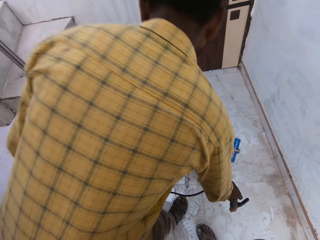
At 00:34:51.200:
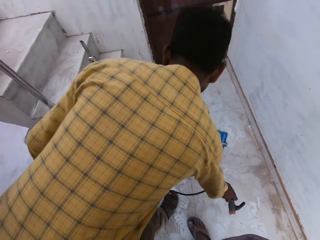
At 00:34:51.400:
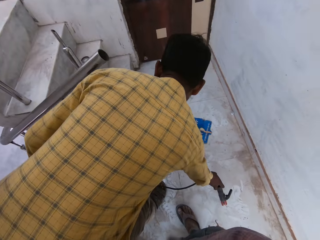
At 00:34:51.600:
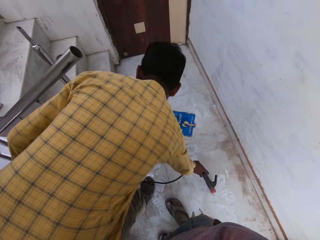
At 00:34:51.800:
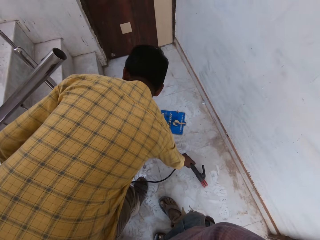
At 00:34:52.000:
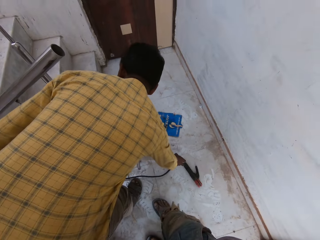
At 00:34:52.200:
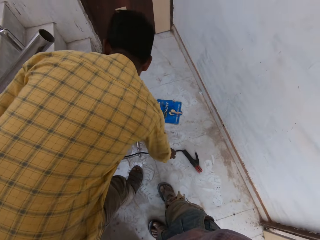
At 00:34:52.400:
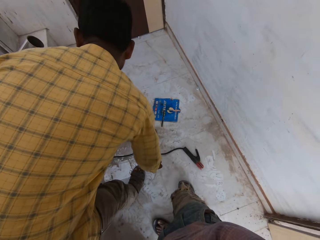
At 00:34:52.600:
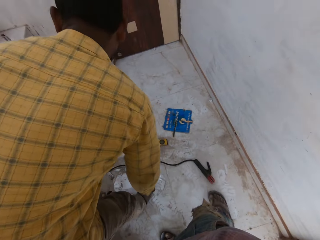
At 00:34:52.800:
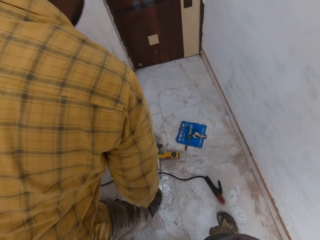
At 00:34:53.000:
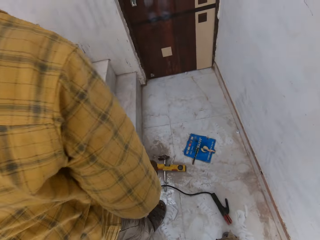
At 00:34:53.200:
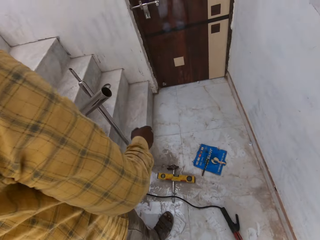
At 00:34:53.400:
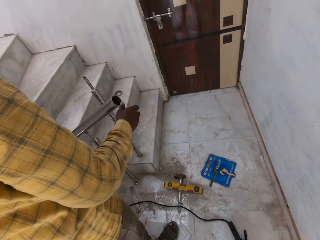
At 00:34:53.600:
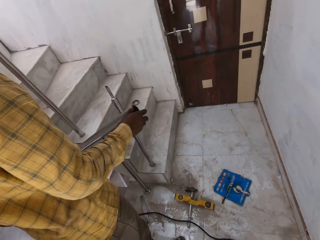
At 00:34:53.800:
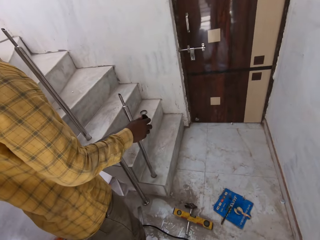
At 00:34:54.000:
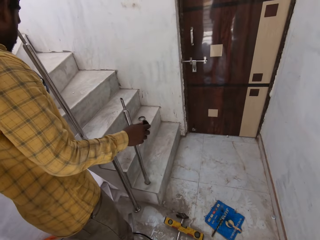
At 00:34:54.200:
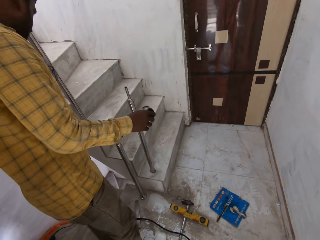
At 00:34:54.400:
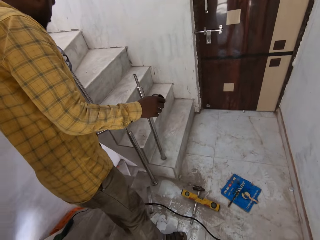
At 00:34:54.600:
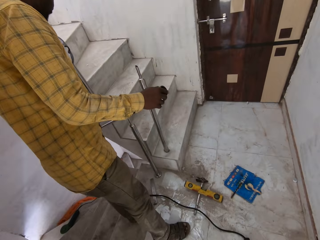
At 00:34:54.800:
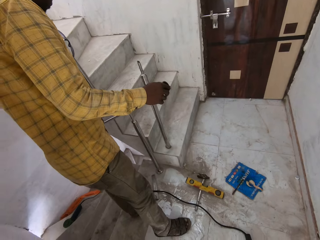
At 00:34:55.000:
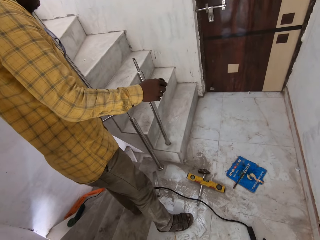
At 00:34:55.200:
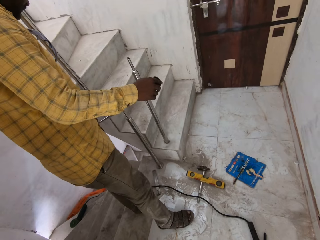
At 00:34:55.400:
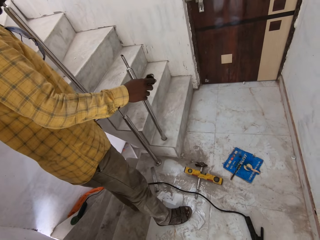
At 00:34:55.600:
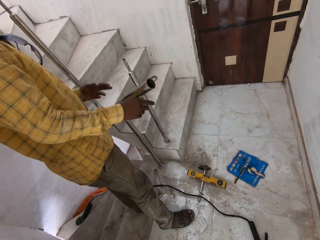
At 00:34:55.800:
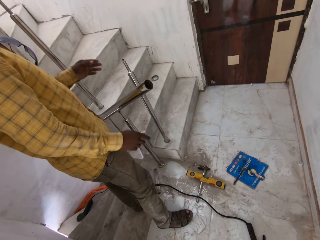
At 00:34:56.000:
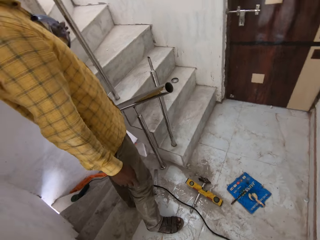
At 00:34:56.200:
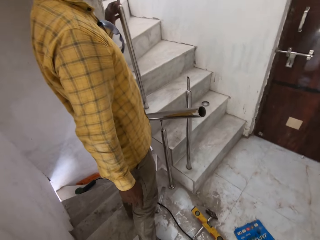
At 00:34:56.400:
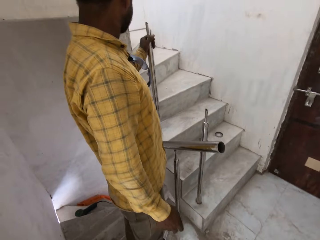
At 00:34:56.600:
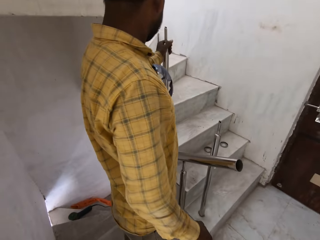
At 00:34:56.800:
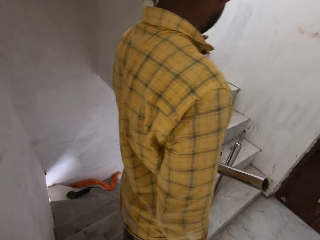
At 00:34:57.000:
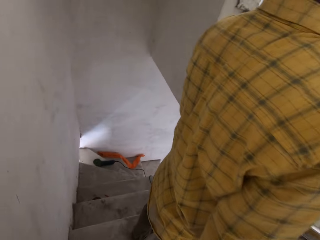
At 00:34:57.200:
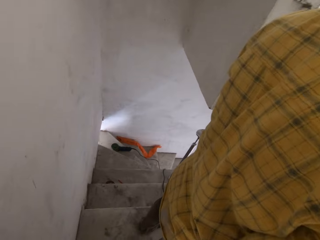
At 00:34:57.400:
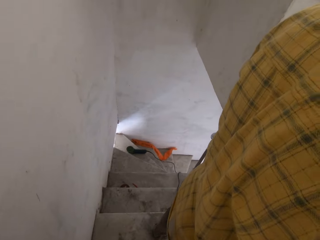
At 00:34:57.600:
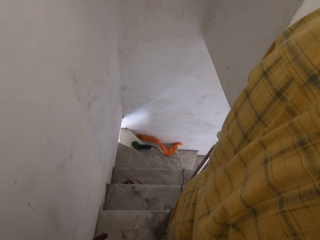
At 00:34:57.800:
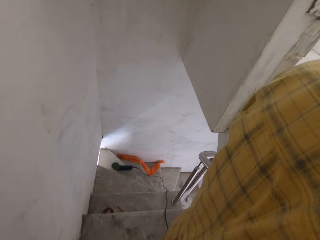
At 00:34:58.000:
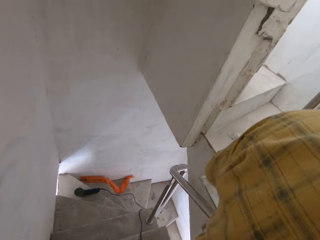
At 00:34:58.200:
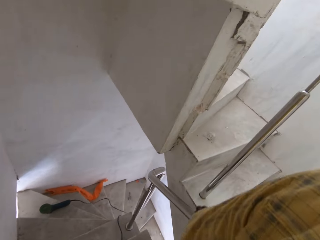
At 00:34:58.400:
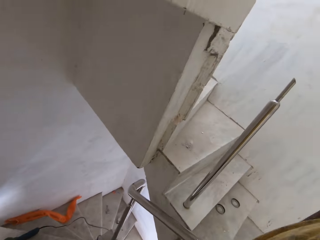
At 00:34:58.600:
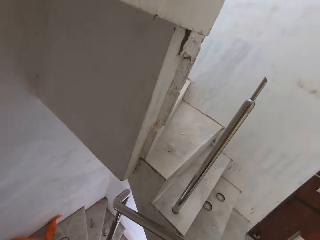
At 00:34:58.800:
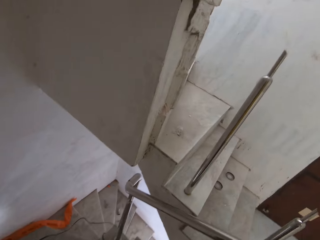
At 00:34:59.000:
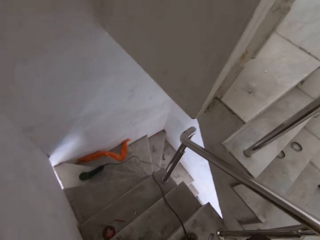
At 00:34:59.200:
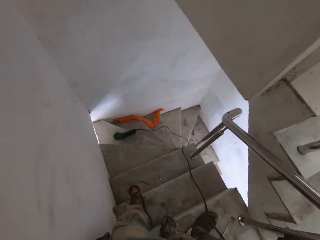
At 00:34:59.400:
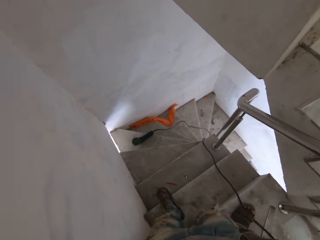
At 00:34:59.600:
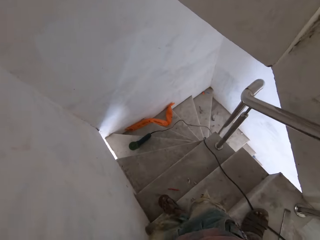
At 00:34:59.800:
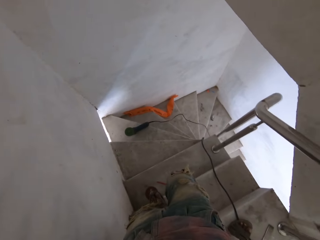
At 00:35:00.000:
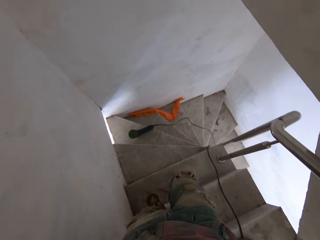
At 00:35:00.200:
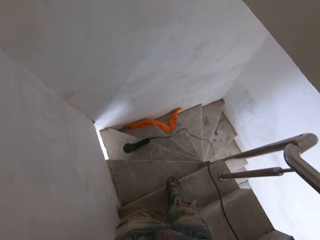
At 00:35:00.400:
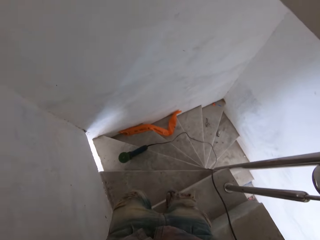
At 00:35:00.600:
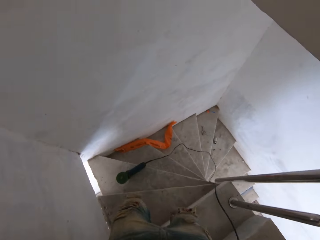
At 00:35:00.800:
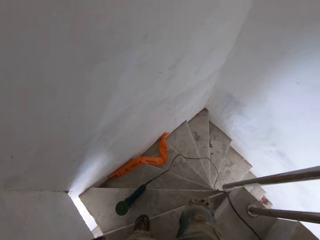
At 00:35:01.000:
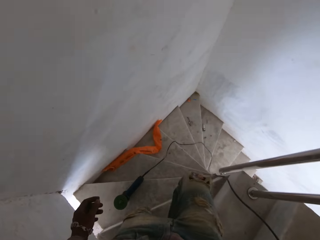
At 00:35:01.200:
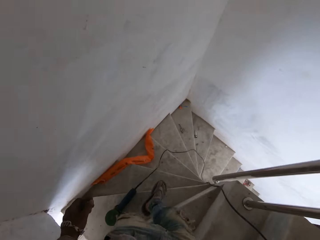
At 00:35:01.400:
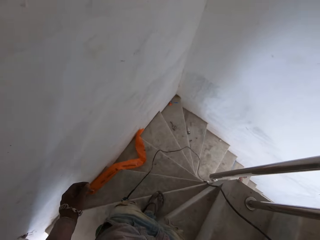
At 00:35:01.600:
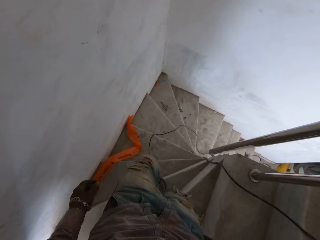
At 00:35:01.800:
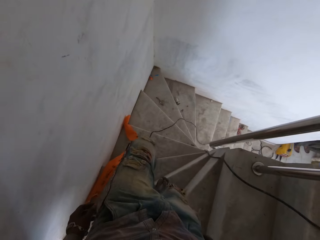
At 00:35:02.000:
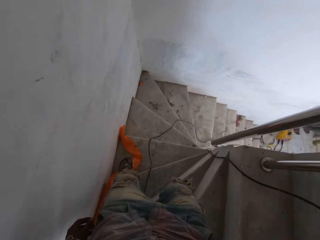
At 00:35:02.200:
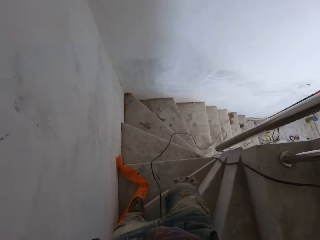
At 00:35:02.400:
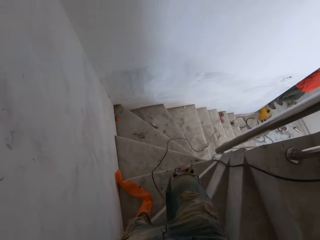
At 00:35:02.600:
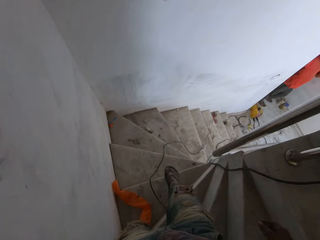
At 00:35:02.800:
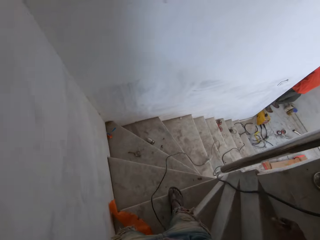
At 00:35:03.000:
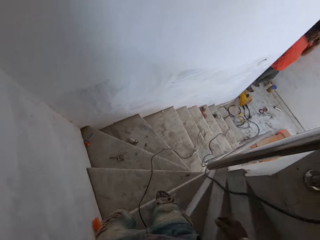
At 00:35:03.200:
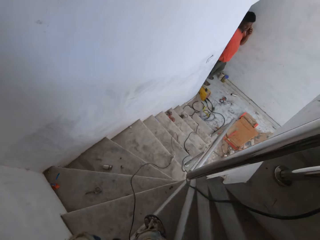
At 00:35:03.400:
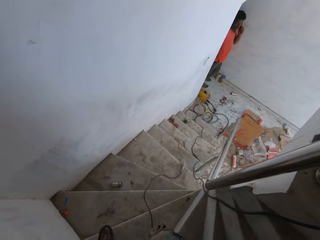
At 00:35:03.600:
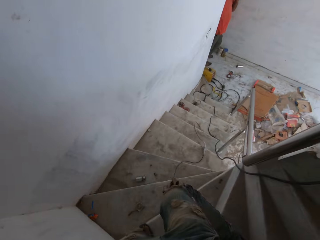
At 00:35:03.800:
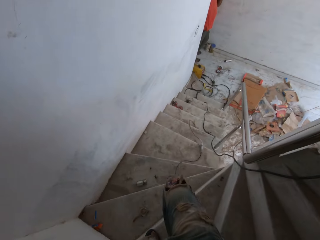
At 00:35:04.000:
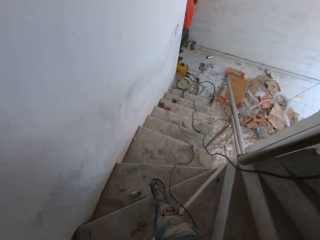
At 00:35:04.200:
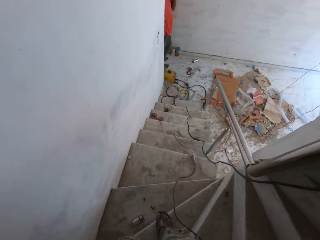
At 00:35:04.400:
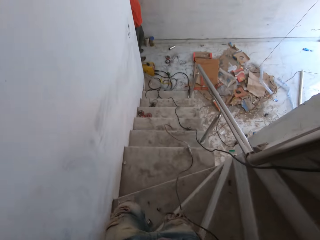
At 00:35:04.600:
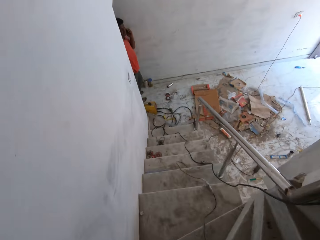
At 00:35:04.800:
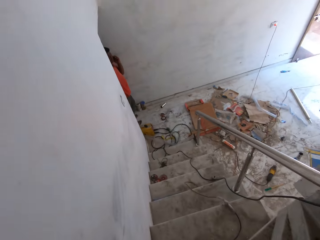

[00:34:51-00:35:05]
The man places the electrode holder on the floor with his right hand. The man adjusts the stair rail on the stairs with both hands. The man holds the metal rod with both hands. The man touches the stair rail with his left hand. The man removes both hands from the metal rod. The camera wearer walks down the stairs. The man holds another metal rod with his left hand.

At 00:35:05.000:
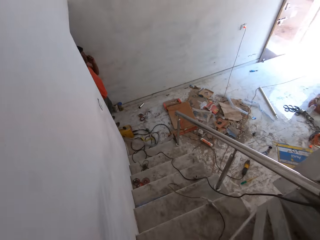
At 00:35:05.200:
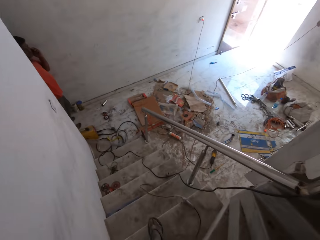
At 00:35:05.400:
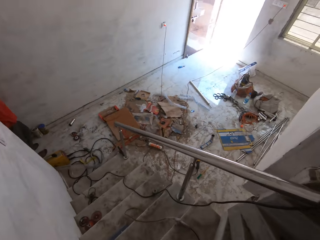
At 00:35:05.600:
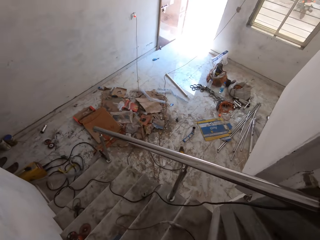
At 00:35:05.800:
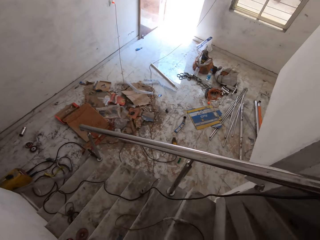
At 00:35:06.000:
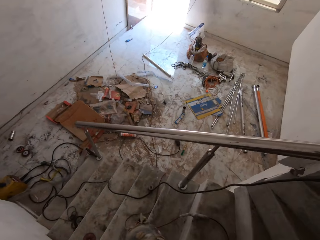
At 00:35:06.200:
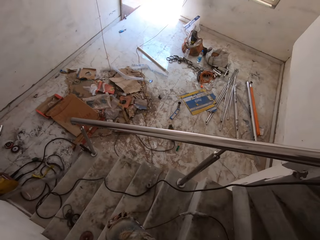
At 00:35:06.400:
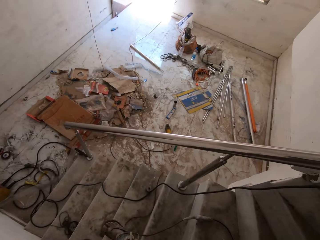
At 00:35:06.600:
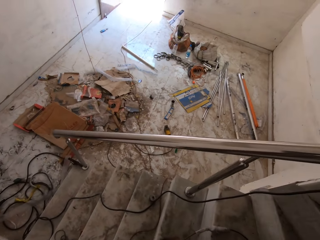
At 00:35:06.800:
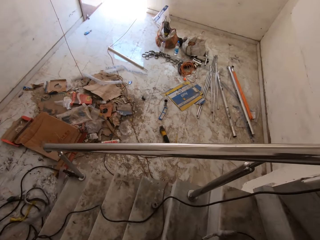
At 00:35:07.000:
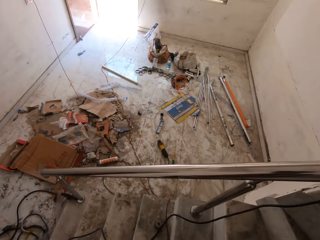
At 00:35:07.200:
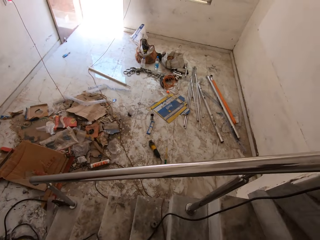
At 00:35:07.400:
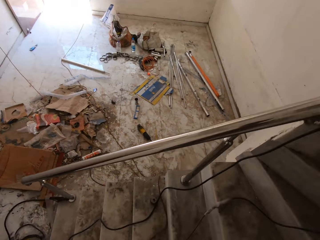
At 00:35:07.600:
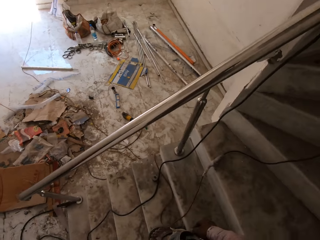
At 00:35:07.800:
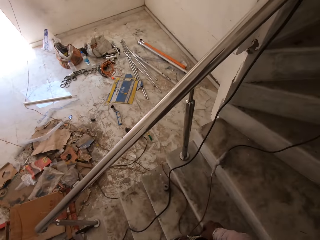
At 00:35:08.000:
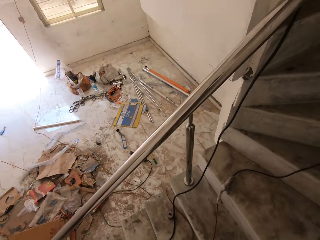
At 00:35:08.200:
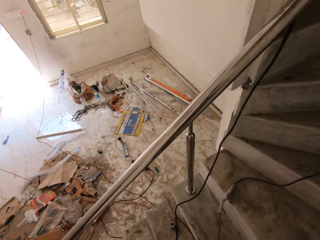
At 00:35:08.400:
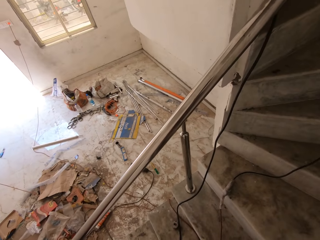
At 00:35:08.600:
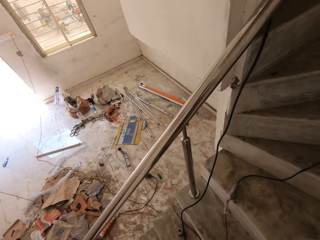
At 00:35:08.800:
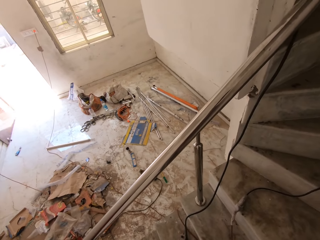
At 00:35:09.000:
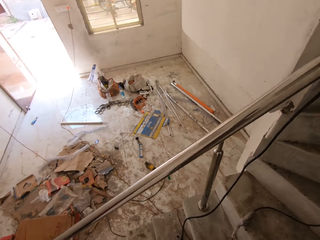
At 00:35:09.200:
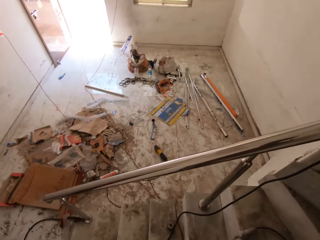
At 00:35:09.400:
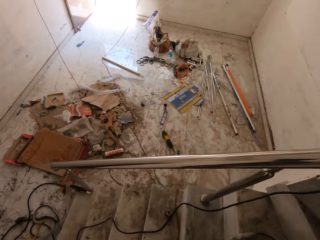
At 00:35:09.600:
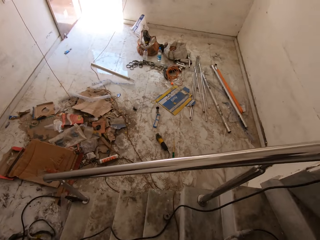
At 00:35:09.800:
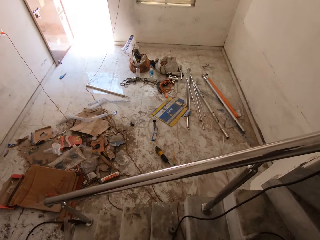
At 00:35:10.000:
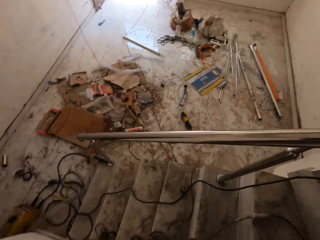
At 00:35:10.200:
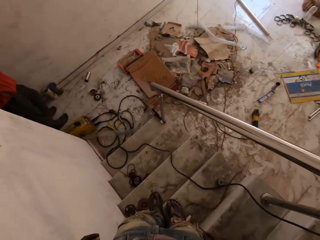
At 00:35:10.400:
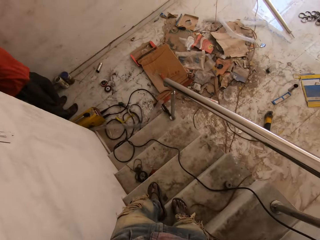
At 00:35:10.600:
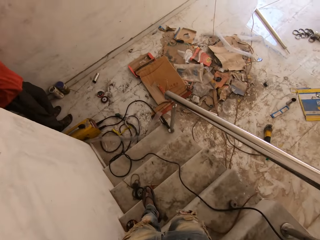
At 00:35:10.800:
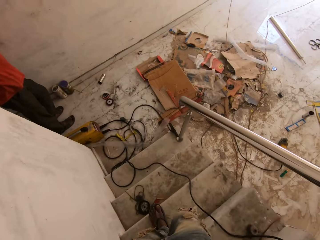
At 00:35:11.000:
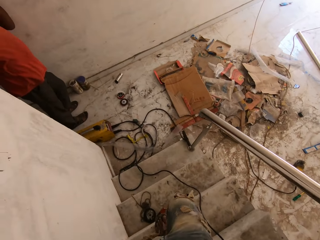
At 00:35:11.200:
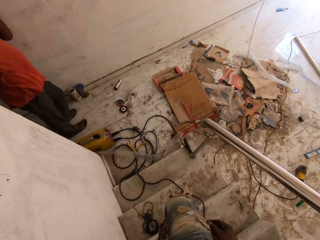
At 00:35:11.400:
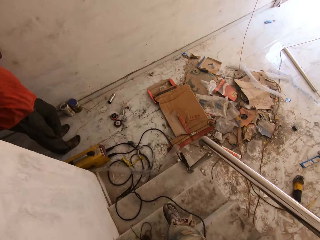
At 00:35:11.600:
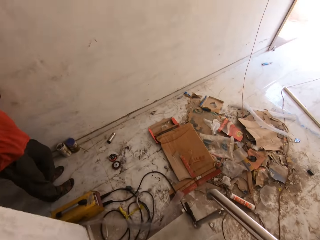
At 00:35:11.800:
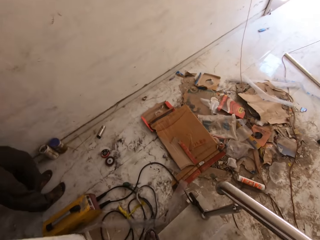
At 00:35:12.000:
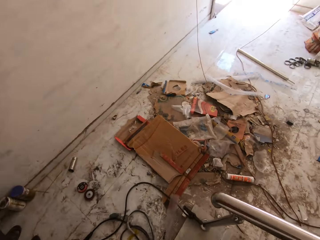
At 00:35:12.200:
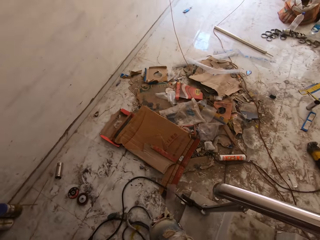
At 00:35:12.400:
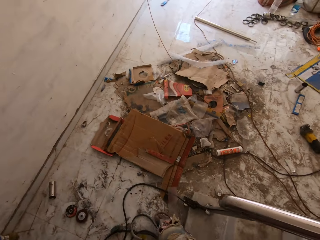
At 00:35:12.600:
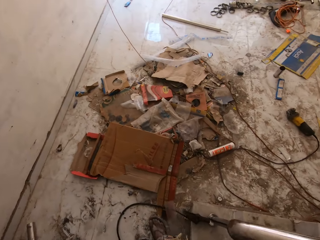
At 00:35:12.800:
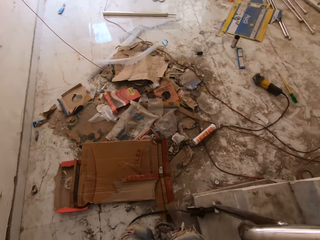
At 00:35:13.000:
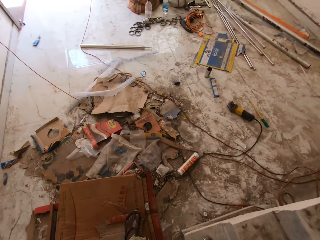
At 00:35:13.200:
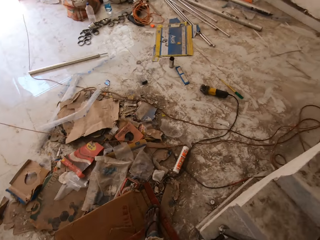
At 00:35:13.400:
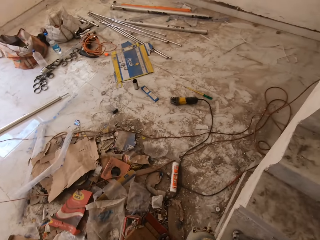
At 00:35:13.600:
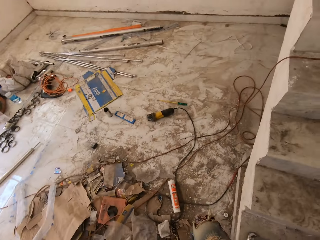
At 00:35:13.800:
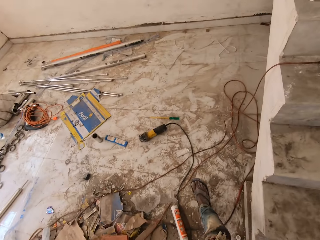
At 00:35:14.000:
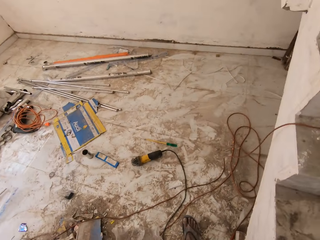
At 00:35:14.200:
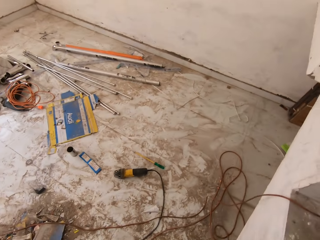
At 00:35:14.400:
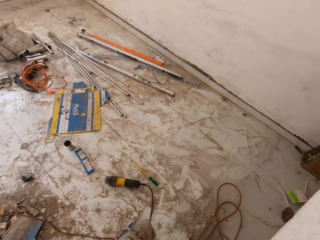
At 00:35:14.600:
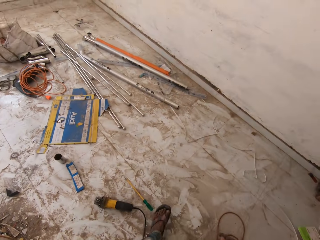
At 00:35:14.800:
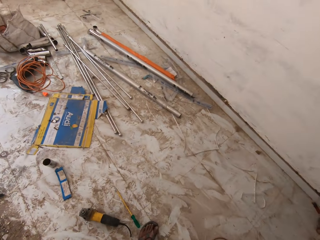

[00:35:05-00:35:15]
The camera wearer looks sideways.
